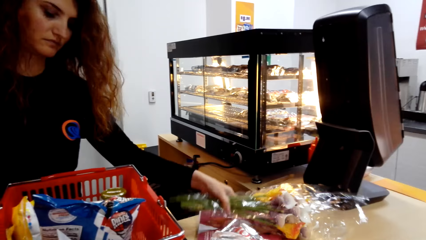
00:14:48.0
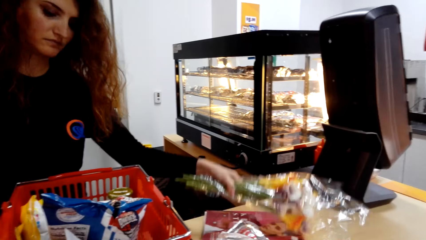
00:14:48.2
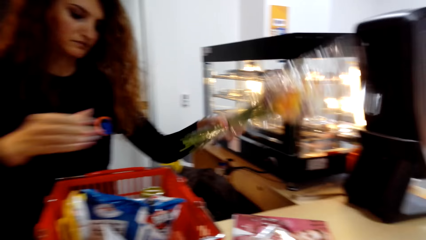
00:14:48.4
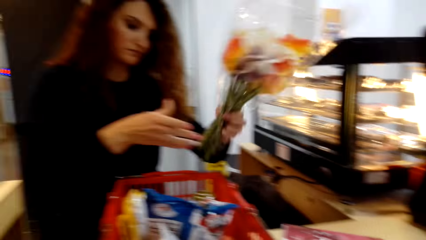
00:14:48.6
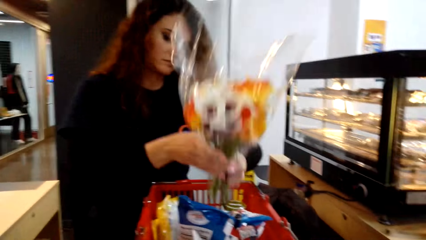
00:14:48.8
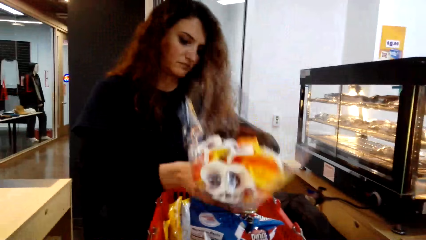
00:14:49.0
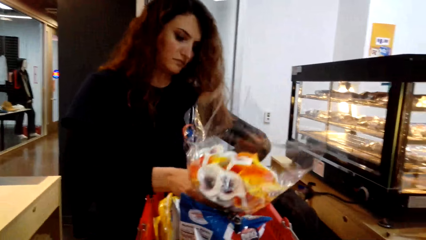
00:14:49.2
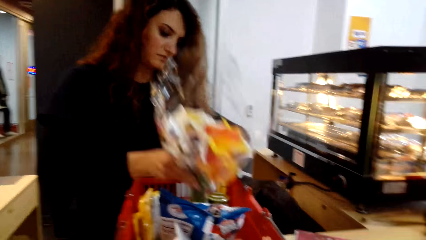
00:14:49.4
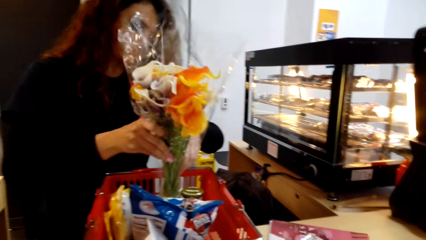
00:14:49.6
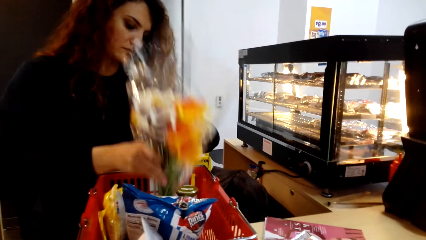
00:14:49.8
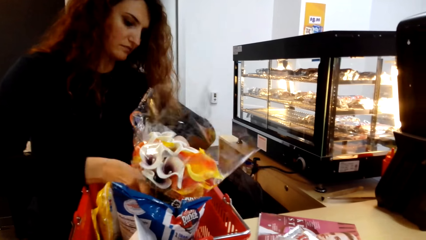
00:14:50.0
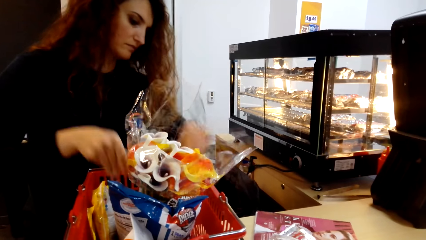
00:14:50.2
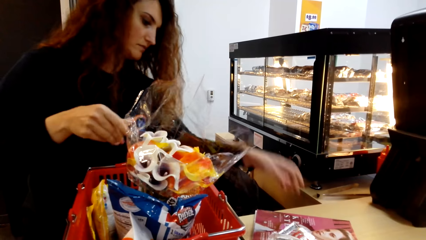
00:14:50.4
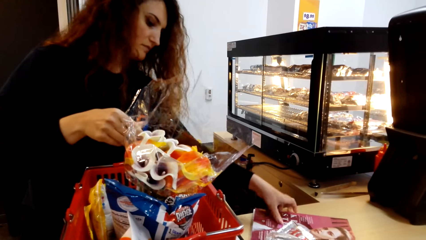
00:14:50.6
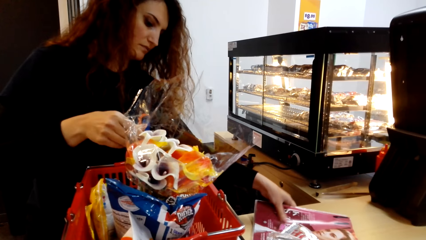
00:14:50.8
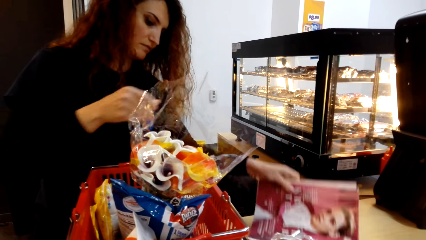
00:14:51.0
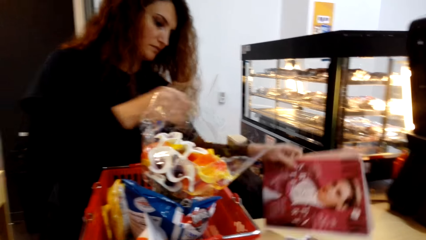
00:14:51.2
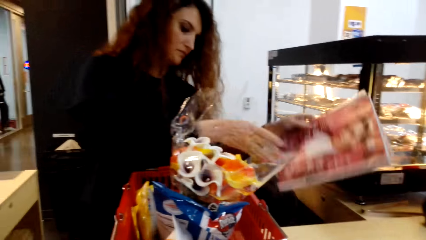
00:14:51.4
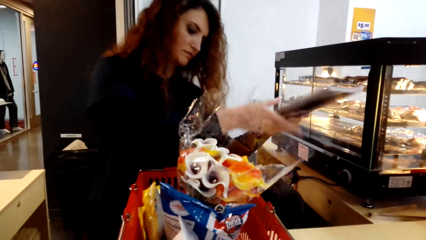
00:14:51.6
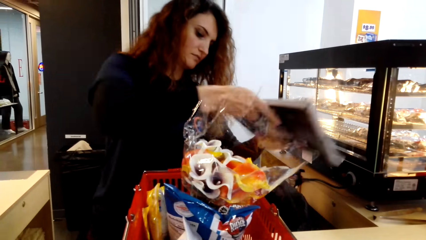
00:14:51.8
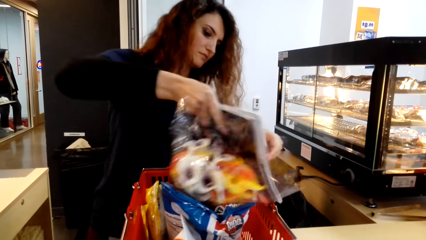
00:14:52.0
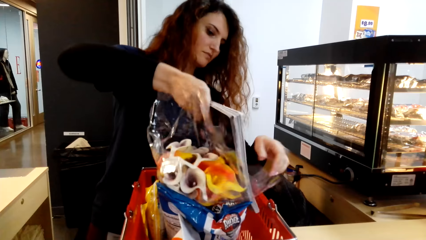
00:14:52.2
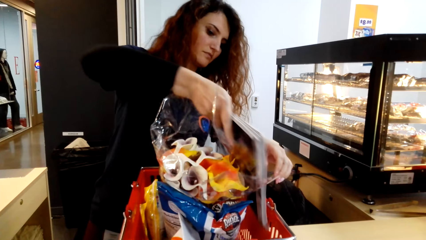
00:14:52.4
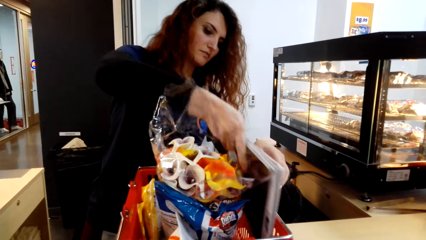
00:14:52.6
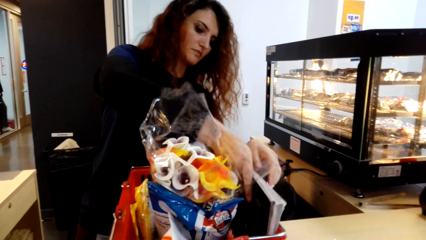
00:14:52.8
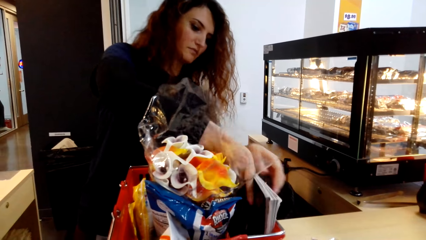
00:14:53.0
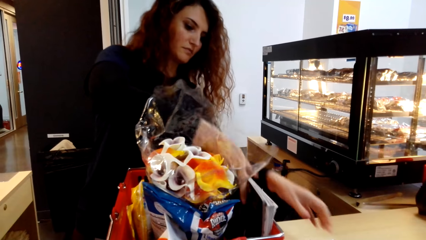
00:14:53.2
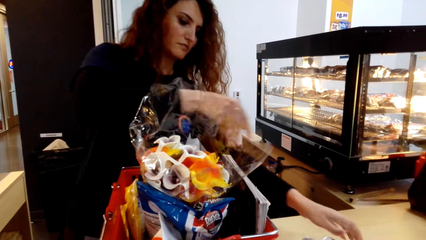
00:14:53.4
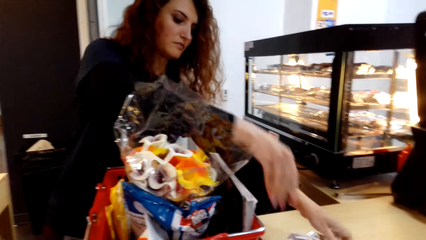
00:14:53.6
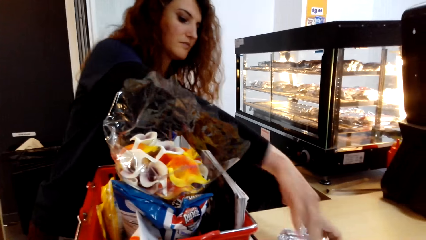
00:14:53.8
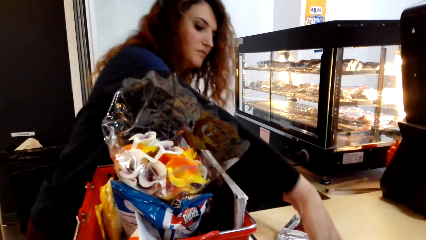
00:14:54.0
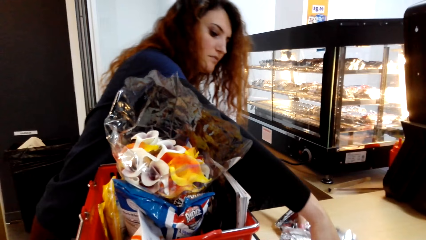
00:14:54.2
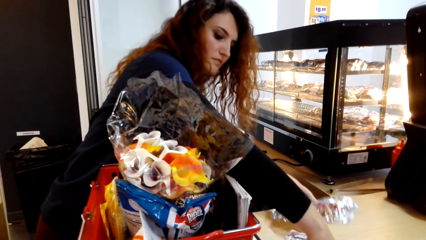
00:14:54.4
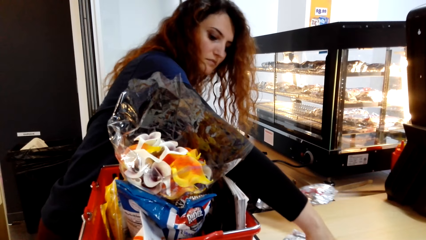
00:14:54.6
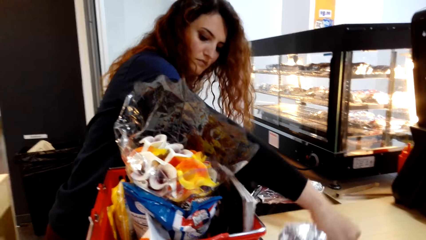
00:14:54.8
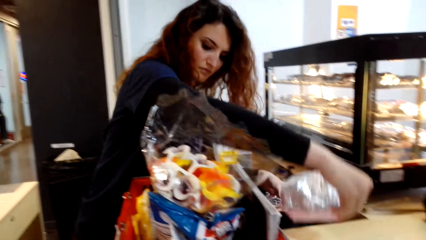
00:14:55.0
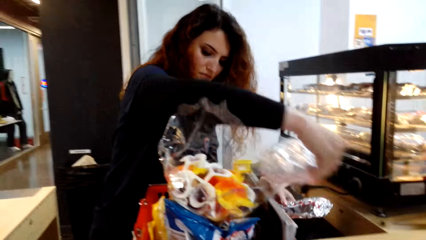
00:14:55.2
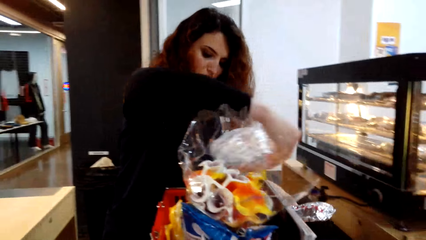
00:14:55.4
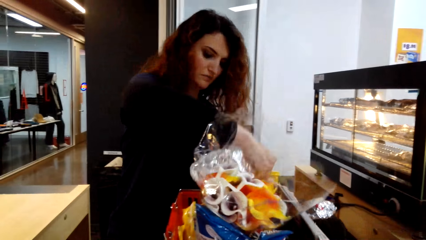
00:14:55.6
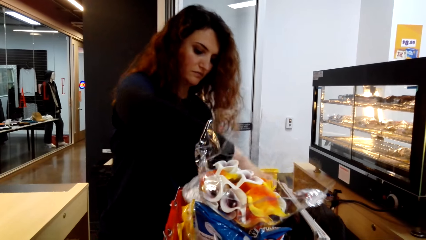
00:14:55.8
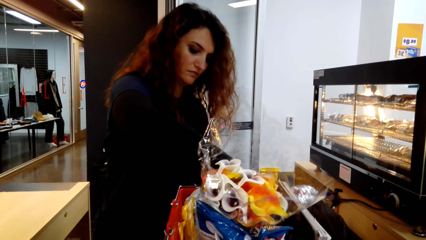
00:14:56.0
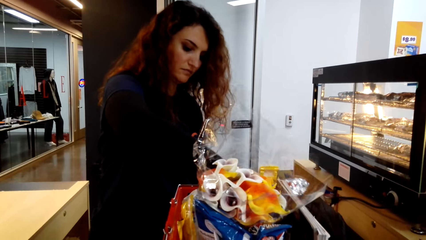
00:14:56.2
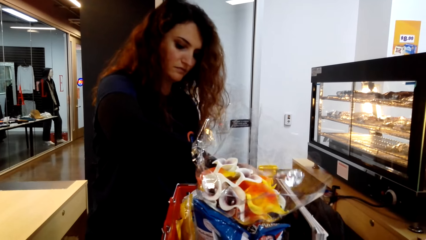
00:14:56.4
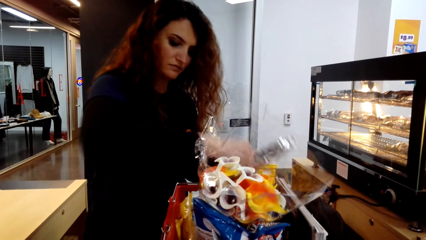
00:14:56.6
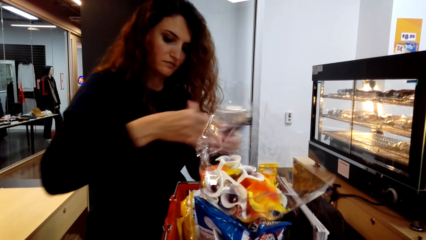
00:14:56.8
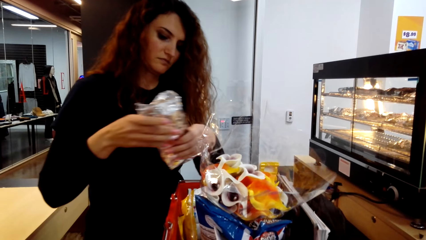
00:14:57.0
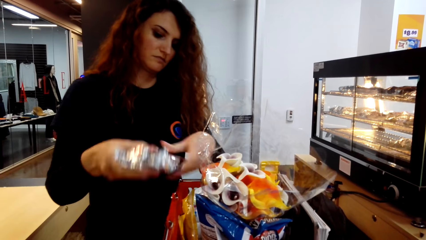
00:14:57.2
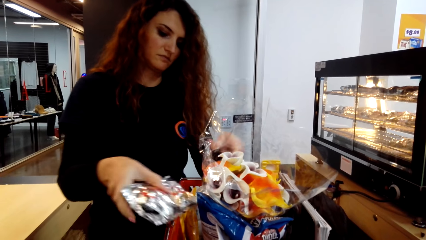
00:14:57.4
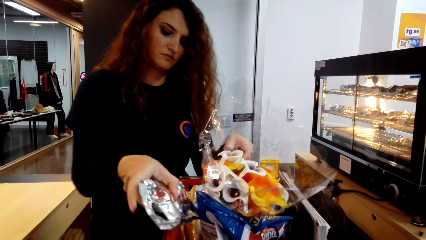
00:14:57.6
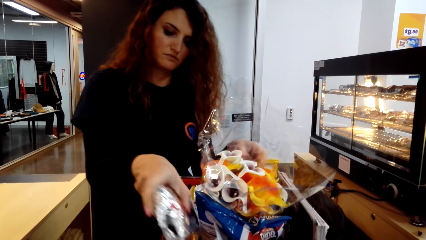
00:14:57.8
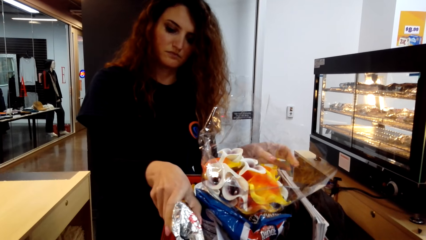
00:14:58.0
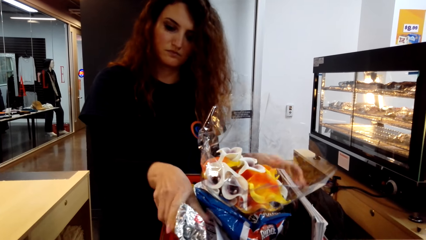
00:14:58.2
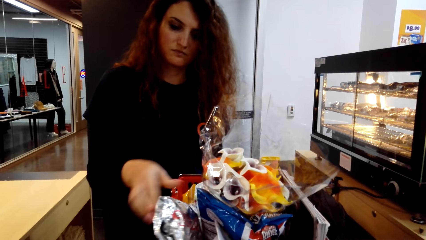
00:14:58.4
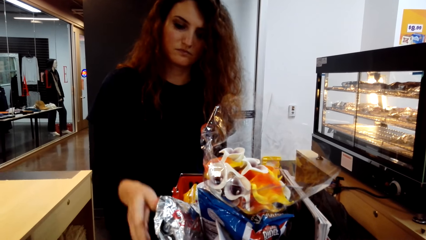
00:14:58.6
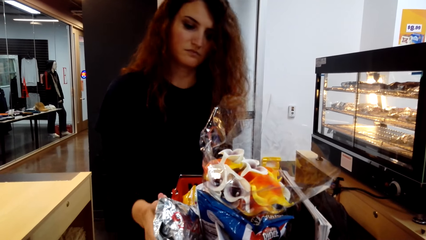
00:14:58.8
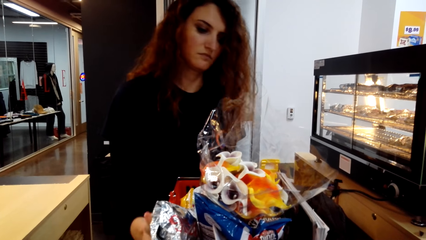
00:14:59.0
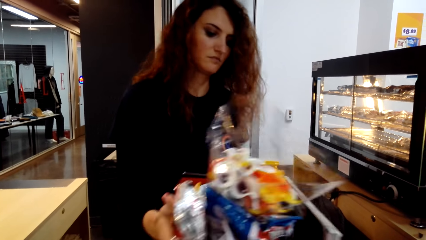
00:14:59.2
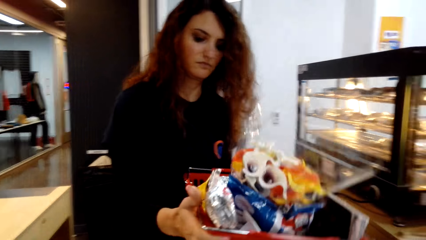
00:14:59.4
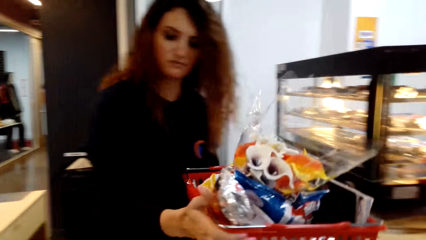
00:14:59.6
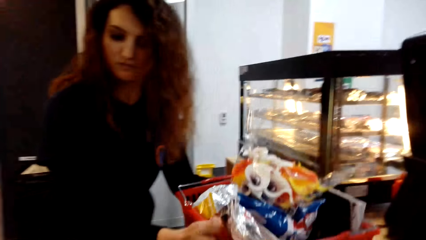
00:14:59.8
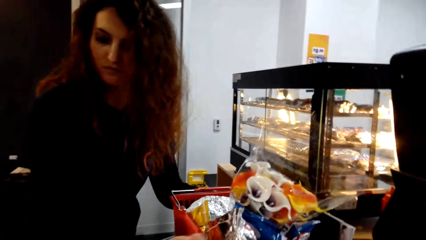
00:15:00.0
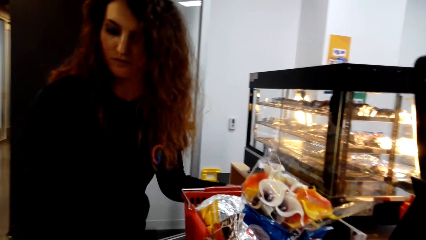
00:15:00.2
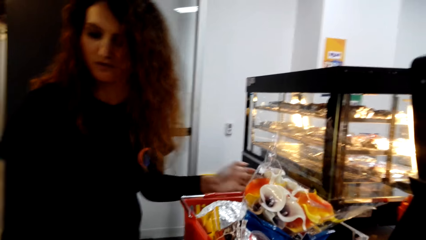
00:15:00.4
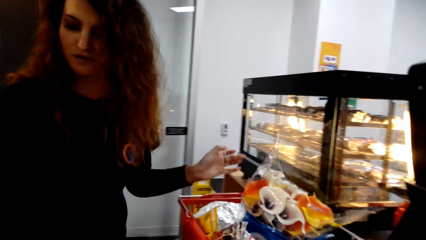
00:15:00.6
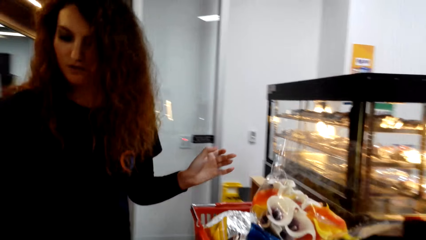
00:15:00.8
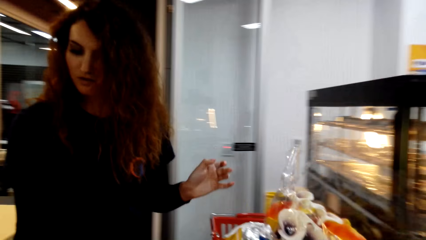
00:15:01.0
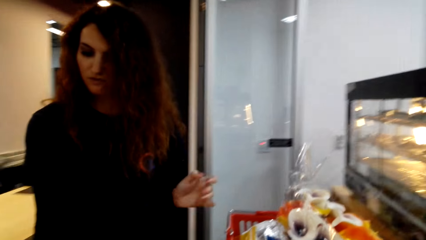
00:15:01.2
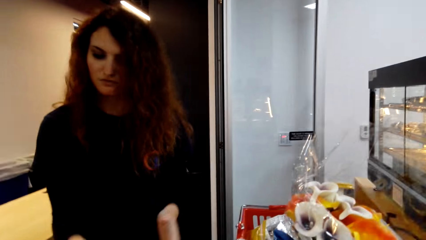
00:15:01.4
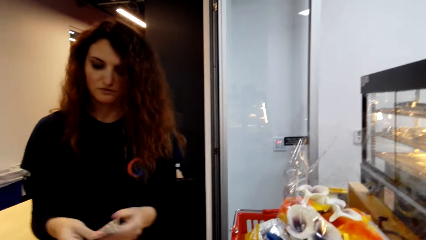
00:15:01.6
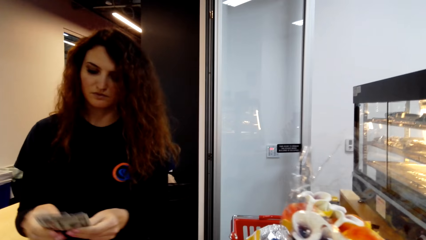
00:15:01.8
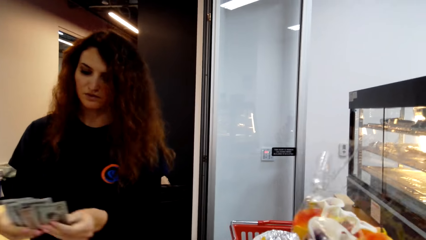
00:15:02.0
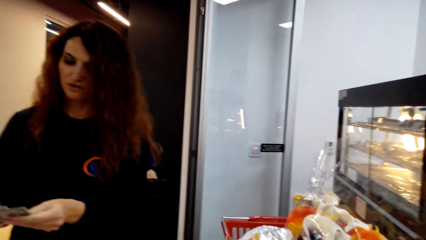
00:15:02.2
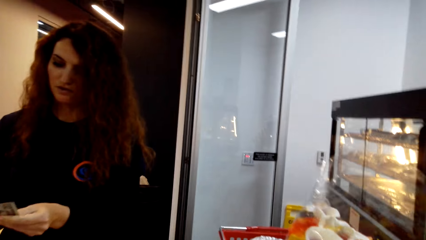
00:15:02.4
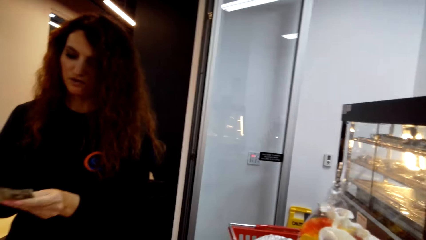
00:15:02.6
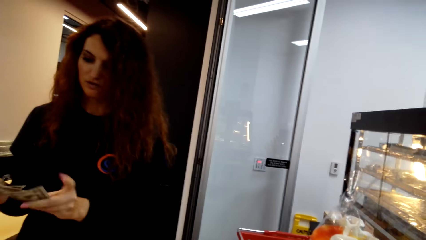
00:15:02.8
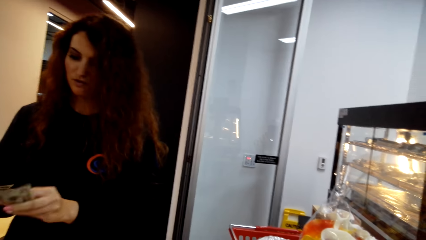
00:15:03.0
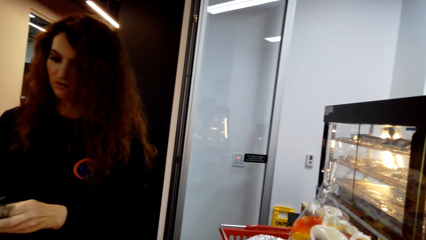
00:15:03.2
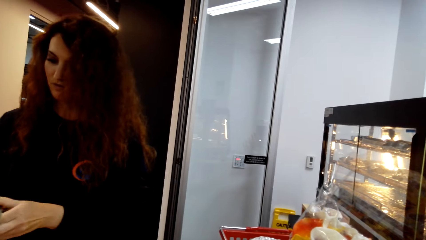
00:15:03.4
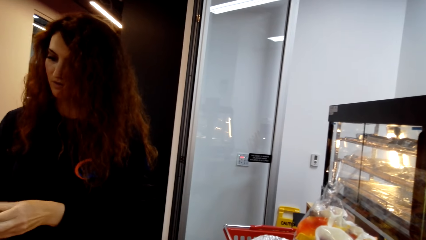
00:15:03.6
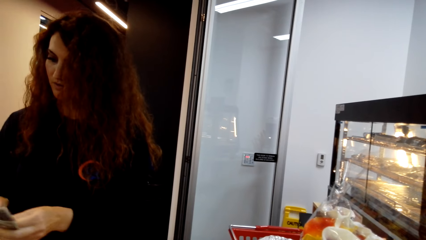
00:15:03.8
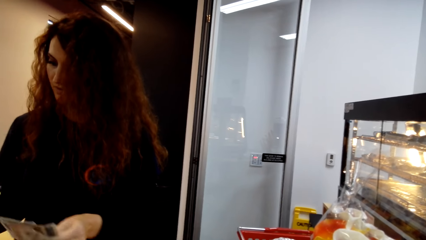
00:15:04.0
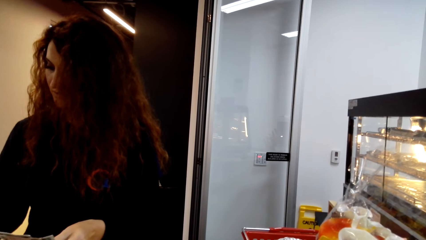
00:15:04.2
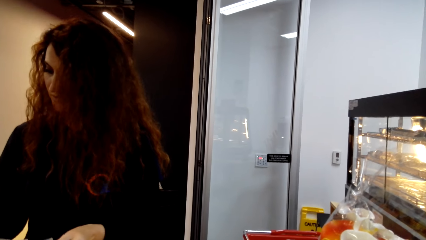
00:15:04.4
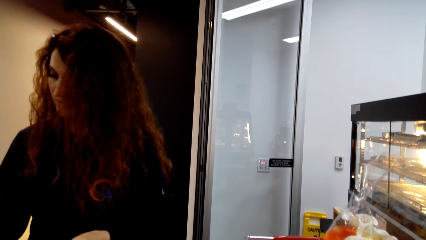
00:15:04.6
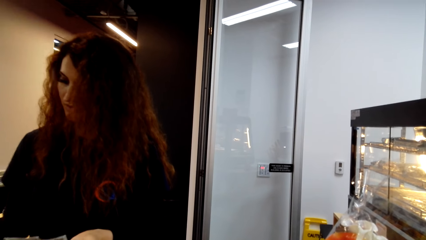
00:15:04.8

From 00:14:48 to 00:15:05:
A woman picks up flowers on the counter and puts the flowers in a cart. The woman picks up a magazine on the counter and puts the magazine in the cart. The woman picks up sandwiches on the counter and puts the sandwiches in the cart. The woman moves the cart on the counter. The woman picks up money on the counter and counts the money.
